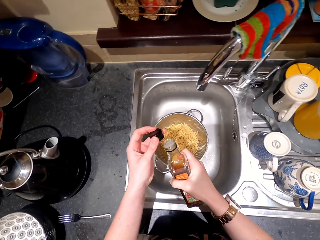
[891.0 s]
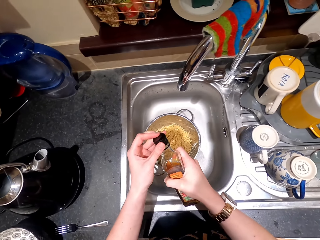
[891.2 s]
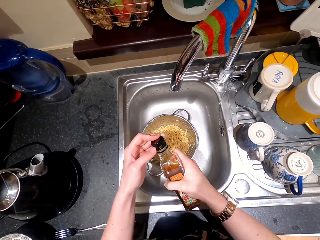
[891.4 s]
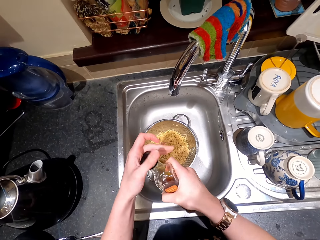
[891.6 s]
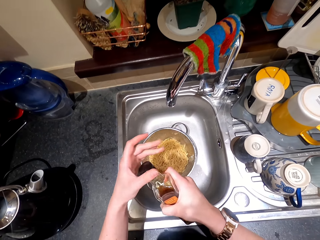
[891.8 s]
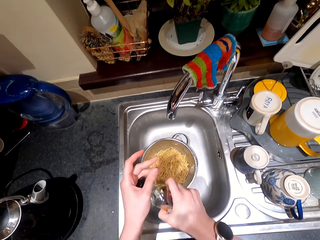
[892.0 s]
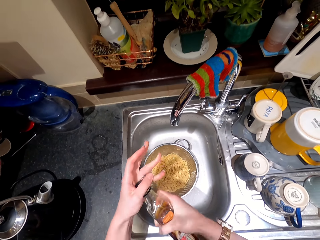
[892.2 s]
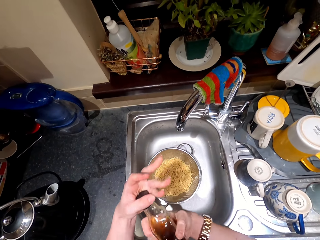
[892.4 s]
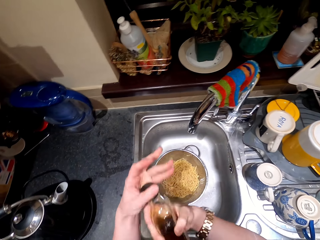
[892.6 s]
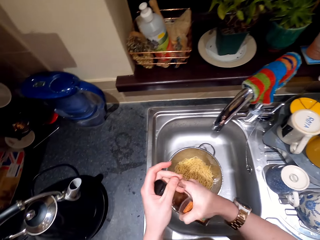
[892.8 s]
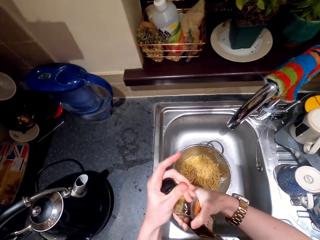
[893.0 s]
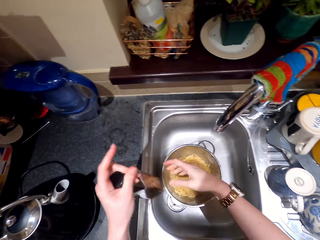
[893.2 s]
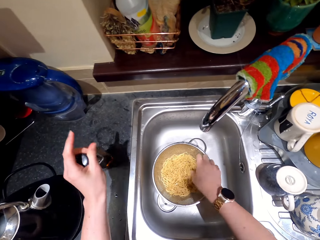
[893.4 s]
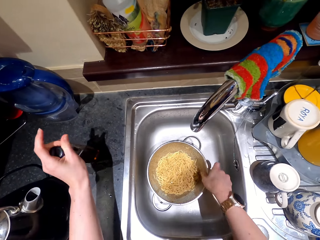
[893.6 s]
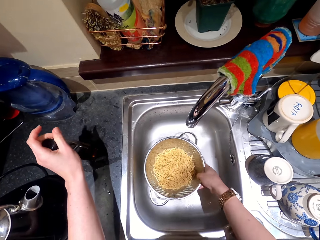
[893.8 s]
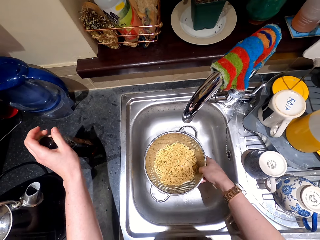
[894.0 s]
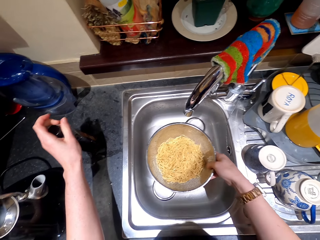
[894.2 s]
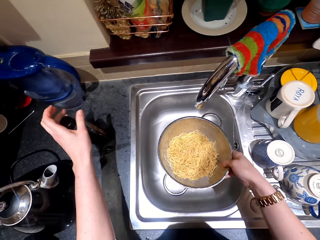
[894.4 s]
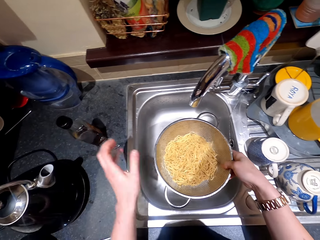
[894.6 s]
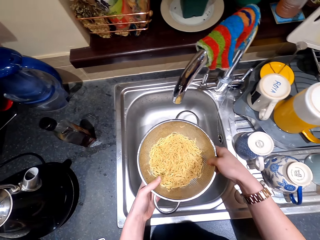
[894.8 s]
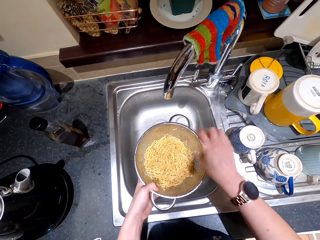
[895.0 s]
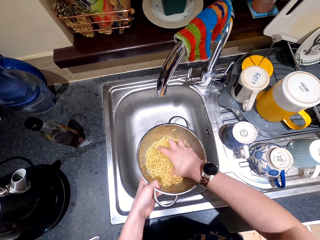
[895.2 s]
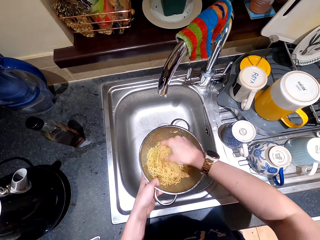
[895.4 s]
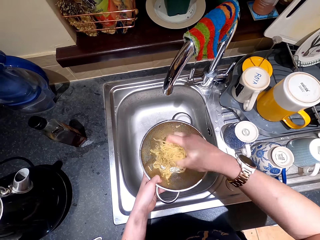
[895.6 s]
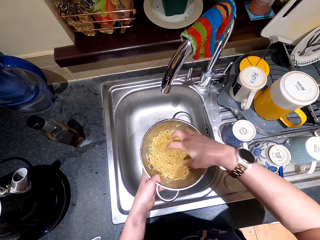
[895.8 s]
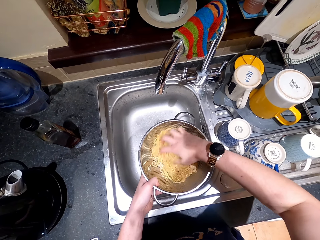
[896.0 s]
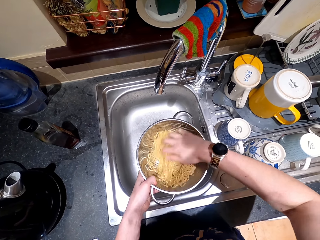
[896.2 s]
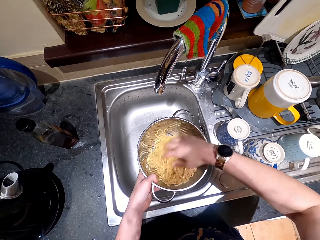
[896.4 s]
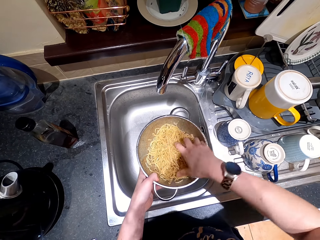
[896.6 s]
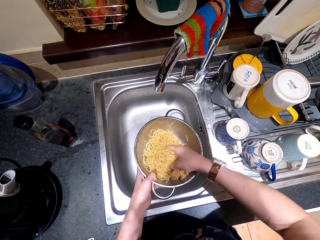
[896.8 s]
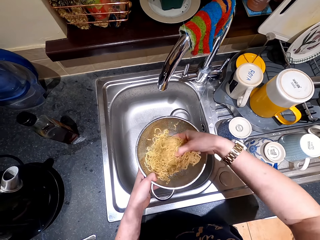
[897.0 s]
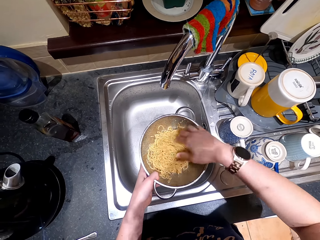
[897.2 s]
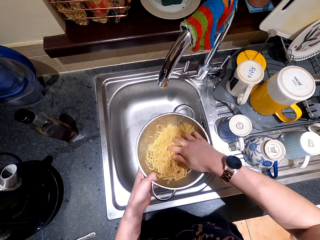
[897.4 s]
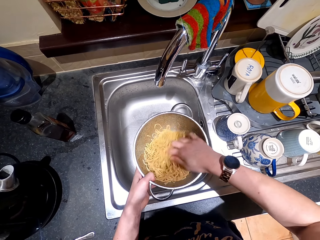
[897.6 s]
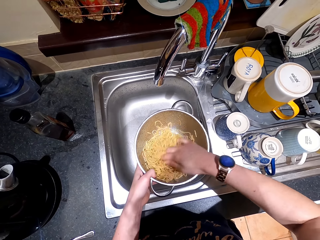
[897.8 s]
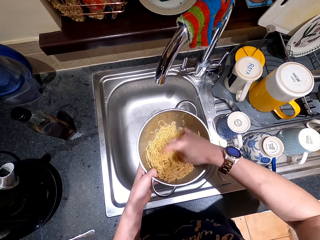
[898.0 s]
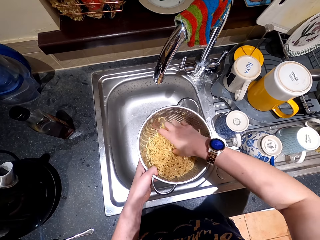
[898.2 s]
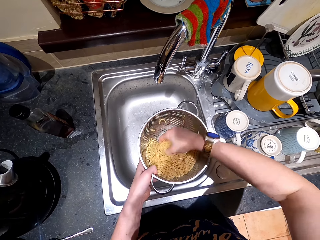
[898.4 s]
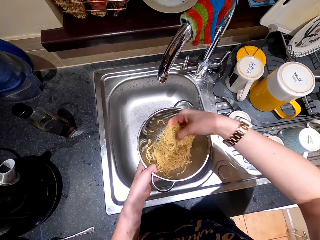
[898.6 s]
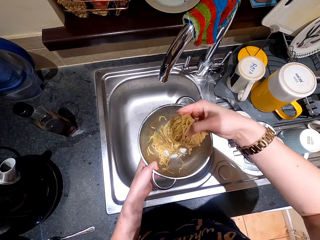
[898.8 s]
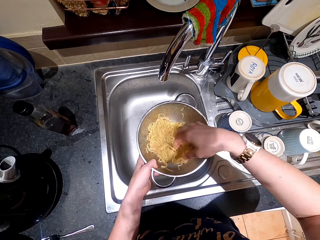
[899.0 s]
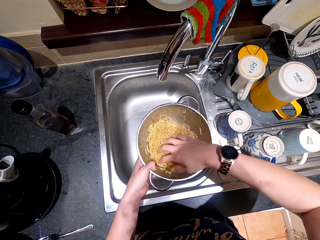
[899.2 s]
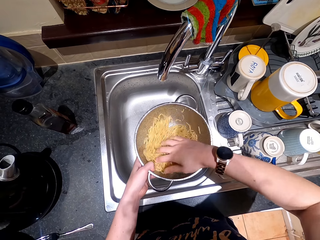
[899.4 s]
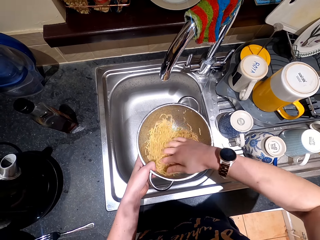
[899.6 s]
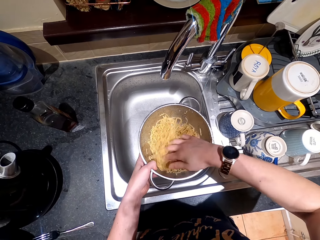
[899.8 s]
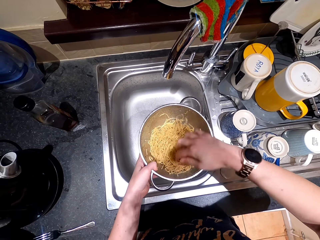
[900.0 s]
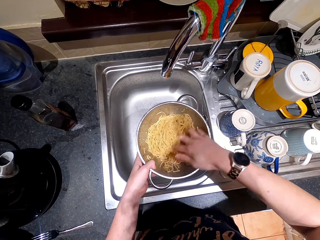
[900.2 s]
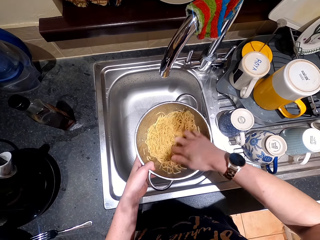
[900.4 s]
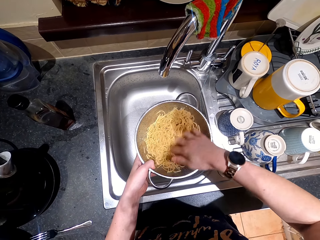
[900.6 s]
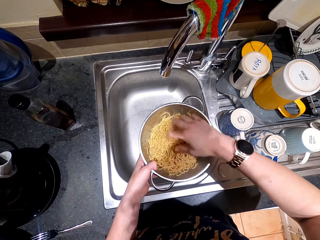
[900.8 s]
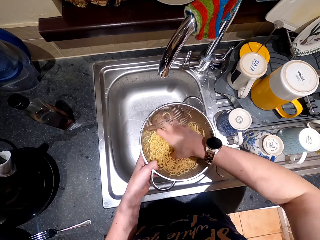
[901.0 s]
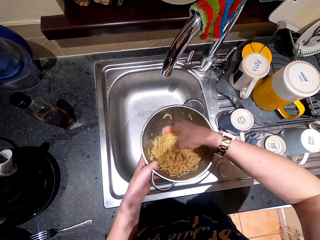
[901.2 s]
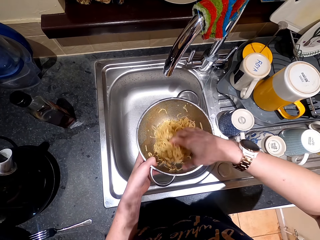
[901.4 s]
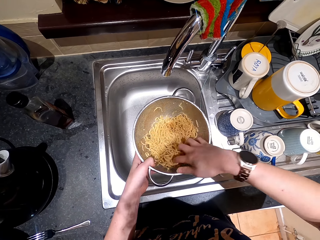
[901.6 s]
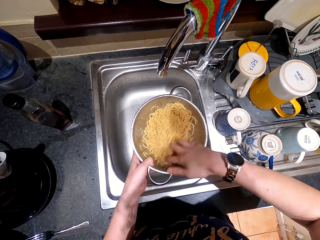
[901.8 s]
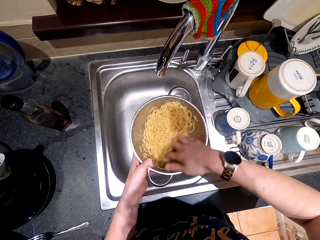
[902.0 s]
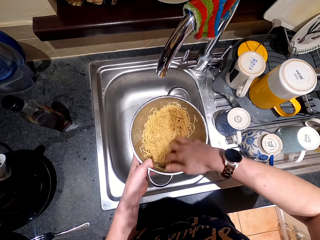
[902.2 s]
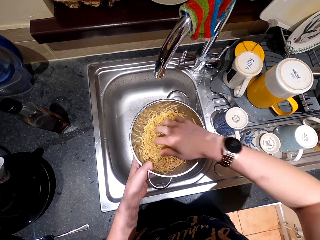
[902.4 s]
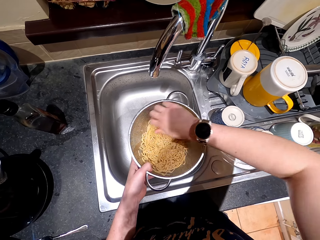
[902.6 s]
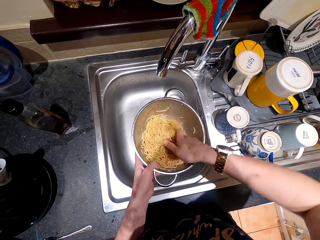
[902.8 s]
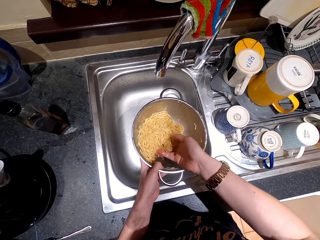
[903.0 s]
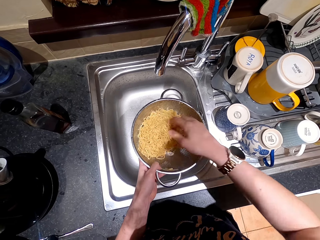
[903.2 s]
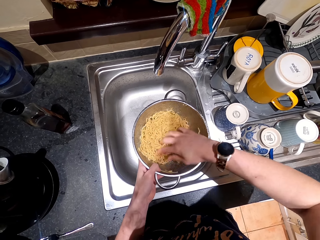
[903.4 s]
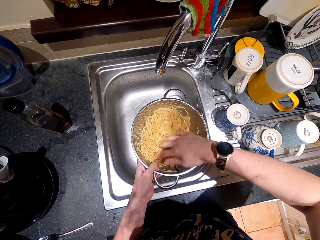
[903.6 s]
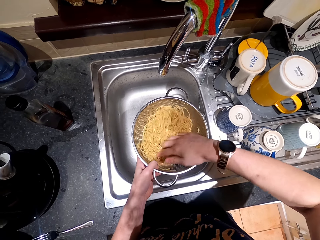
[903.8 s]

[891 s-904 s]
The camera wearer picks up the lid. They close the bottle. They put the noodle in the table. They place the bottle on the countertop. They pick up the noodles. They pick up the colander from the sink. They touch the noodles. They stir the noodles with the hand.

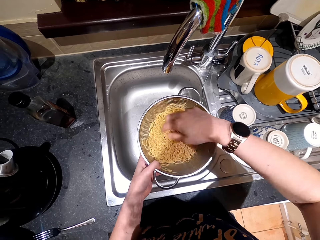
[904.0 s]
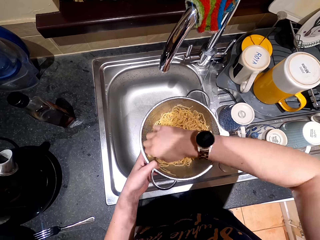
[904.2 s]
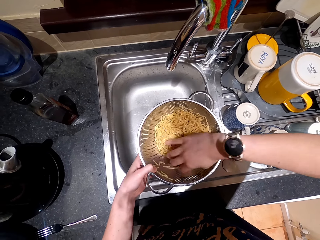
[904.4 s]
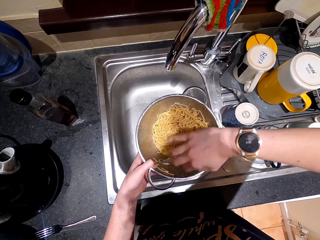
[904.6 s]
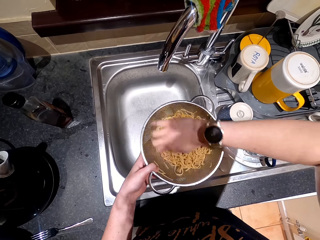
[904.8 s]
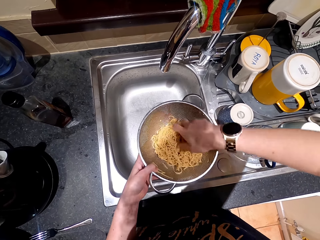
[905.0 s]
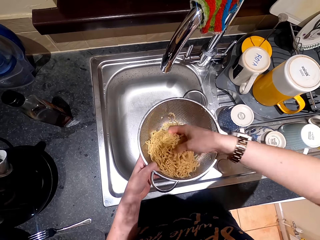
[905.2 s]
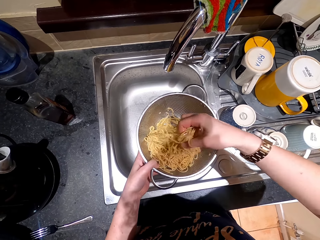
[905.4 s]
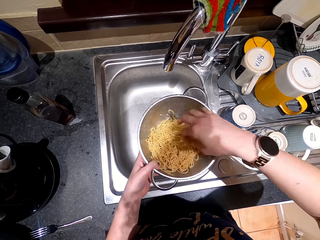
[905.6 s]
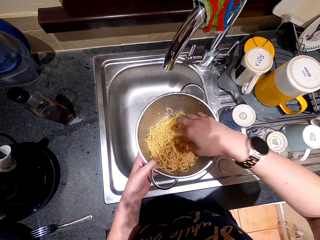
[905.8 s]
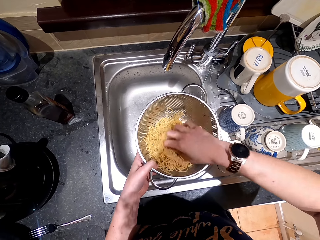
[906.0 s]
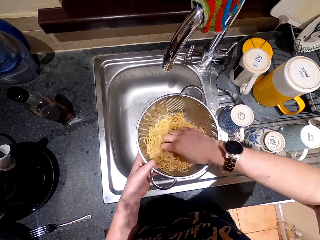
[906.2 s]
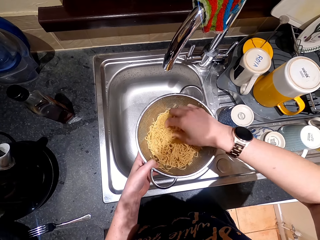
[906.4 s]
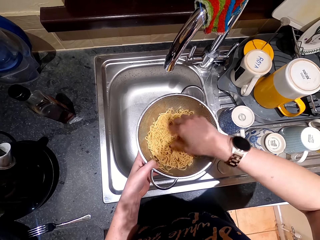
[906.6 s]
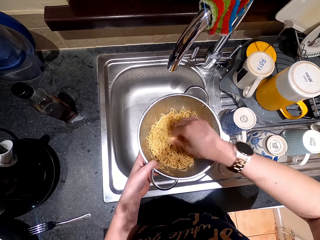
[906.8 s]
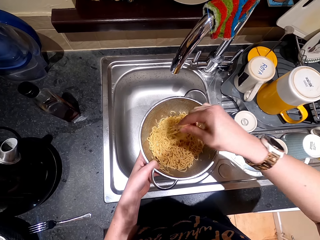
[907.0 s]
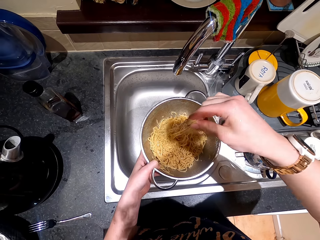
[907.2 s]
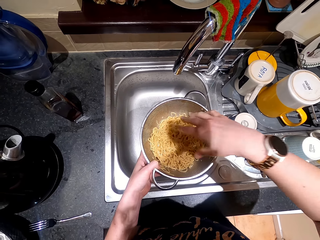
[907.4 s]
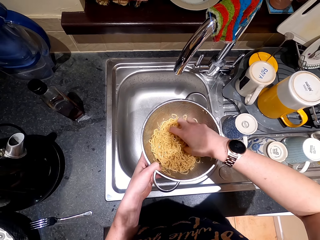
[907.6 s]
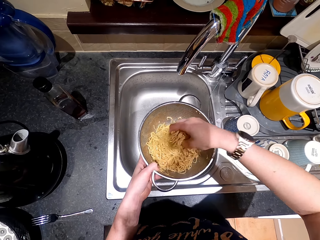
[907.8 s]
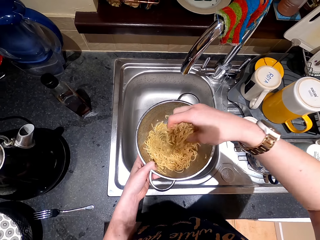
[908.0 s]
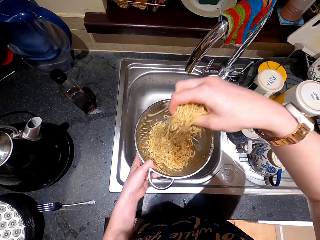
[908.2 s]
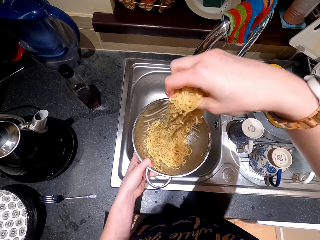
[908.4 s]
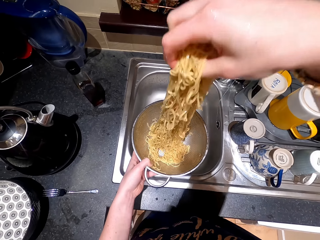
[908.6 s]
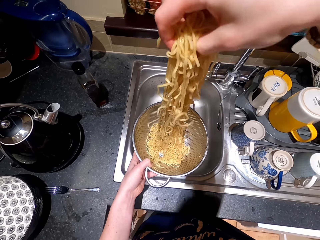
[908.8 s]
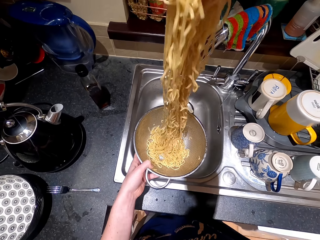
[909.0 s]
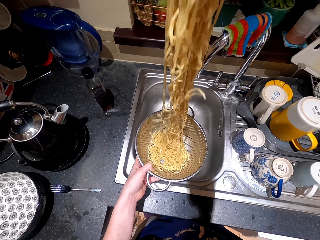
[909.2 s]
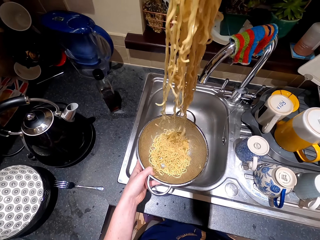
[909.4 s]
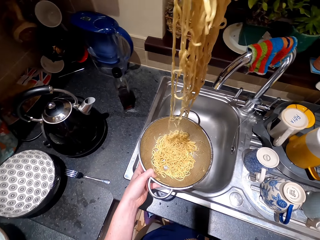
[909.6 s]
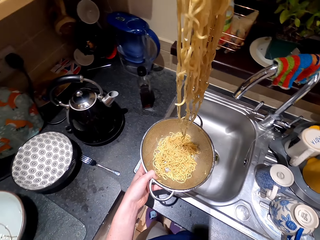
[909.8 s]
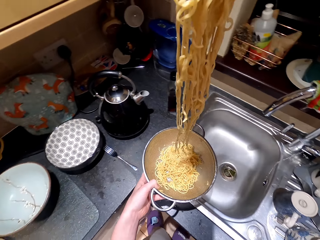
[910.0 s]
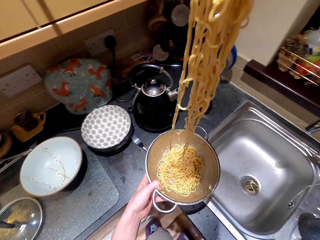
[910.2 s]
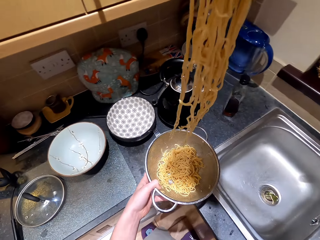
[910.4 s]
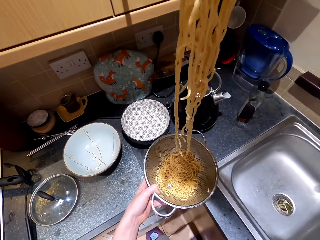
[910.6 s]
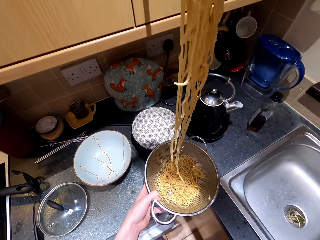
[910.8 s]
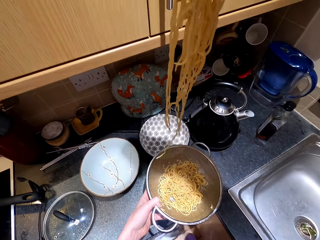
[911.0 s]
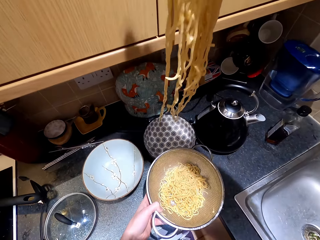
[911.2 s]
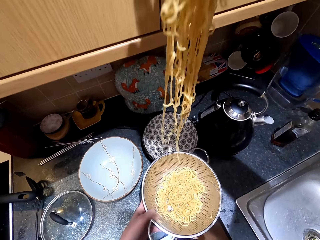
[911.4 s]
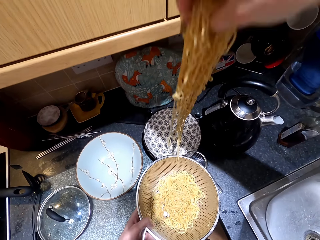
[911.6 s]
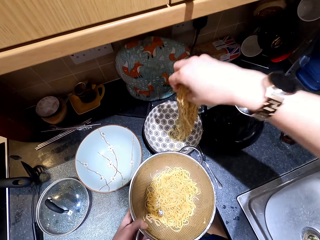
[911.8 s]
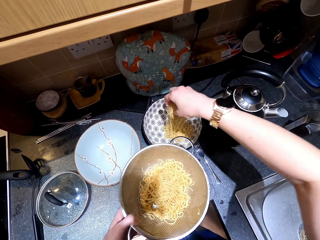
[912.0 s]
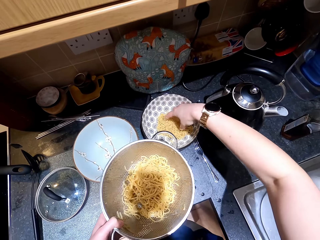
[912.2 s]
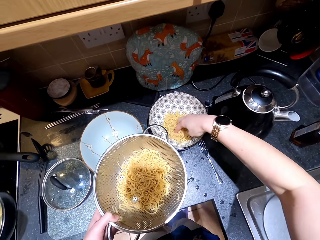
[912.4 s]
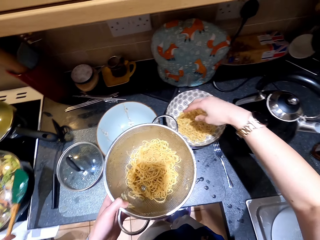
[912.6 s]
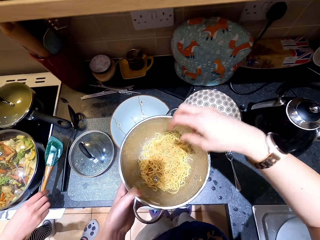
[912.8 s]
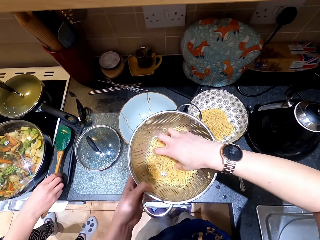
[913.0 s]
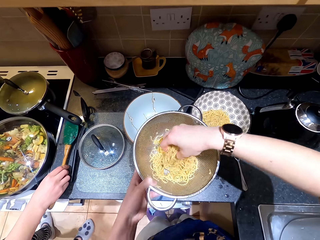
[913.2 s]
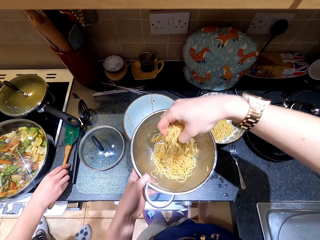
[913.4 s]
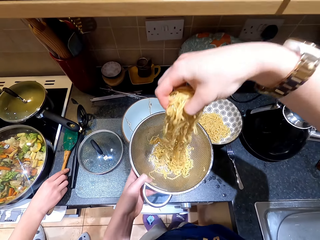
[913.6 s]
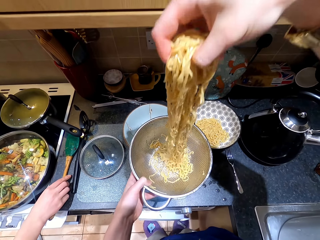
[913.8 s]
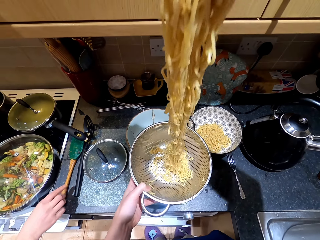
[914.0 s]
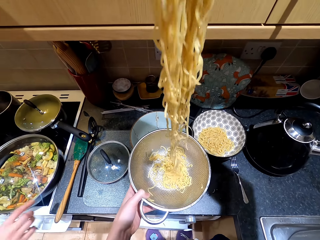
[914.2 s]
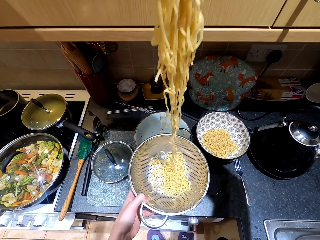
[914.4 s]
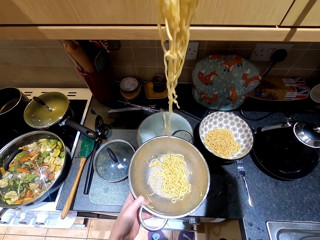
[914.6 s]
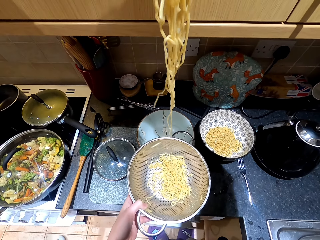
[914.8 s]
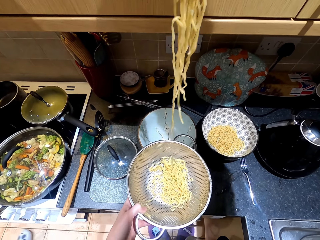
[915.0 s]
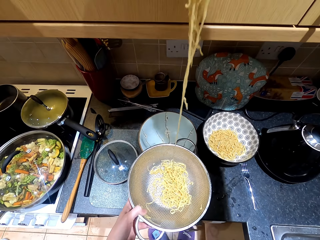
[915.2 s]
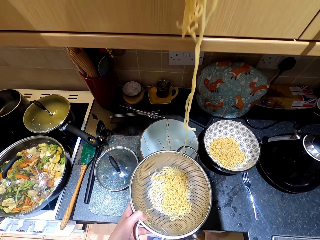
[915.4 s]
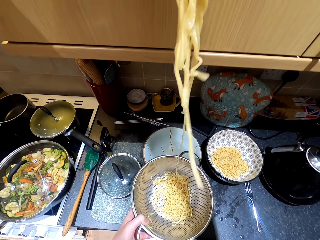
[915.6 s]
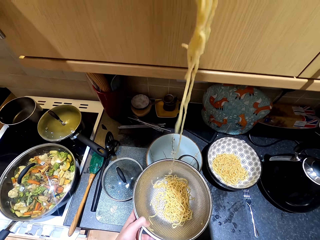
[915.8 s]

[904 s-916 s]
The camera wearer holds the spaghetti. They lift the noodles. They put the noodles in the ceramic bowl. They pick up other noodles.
